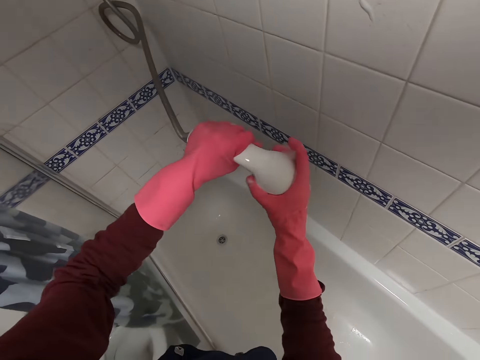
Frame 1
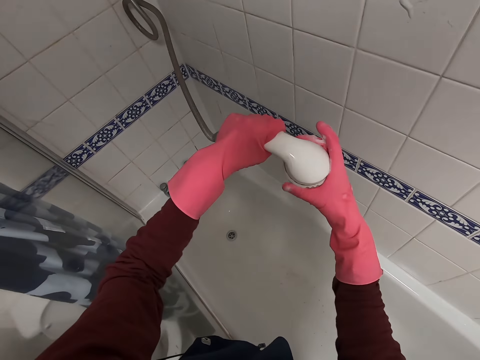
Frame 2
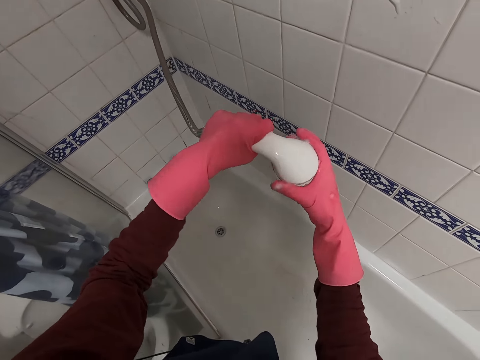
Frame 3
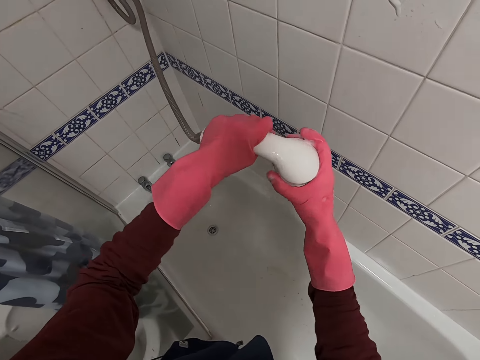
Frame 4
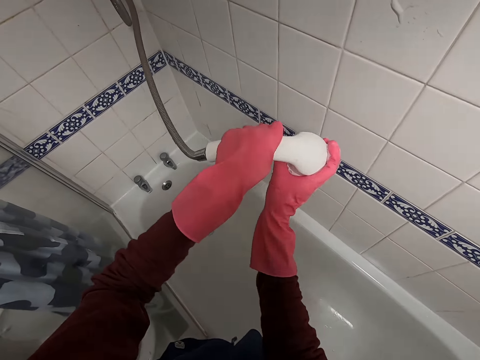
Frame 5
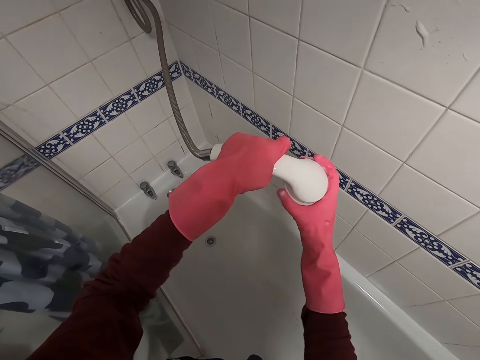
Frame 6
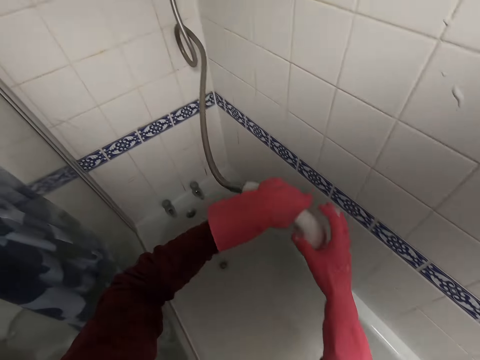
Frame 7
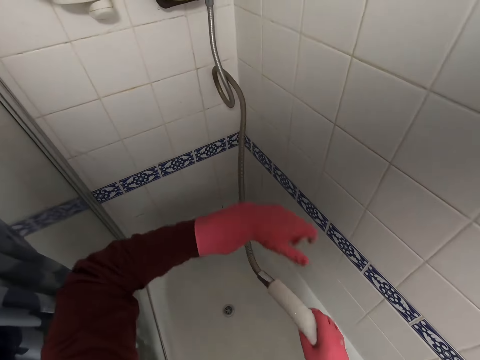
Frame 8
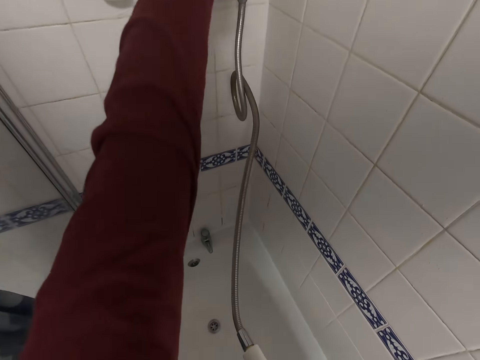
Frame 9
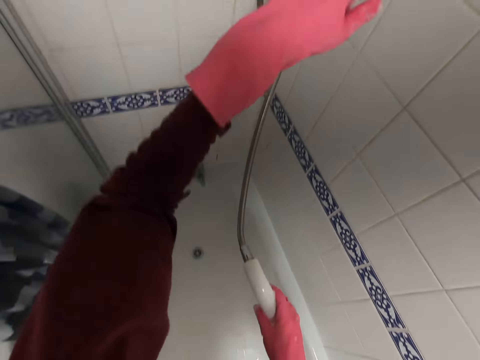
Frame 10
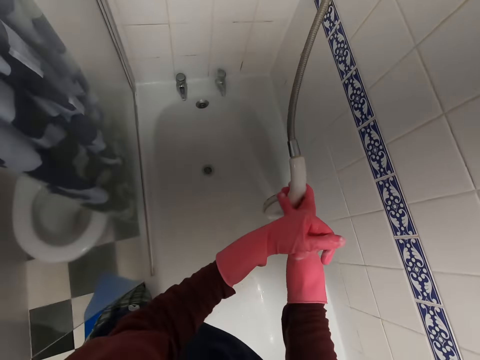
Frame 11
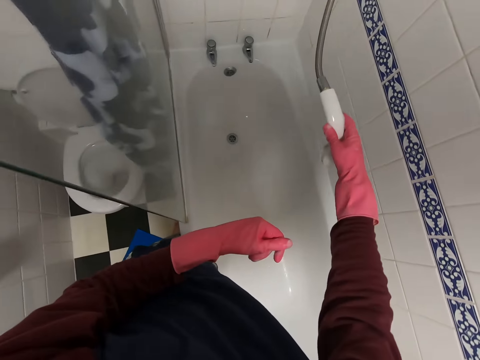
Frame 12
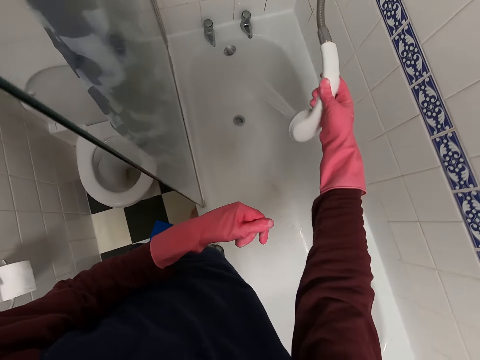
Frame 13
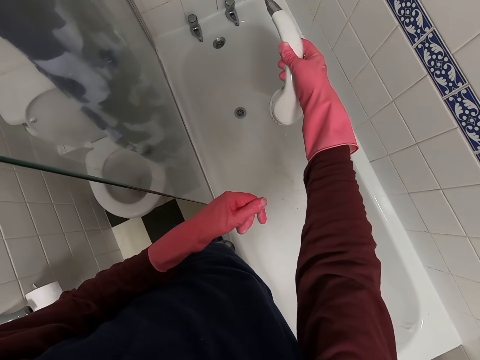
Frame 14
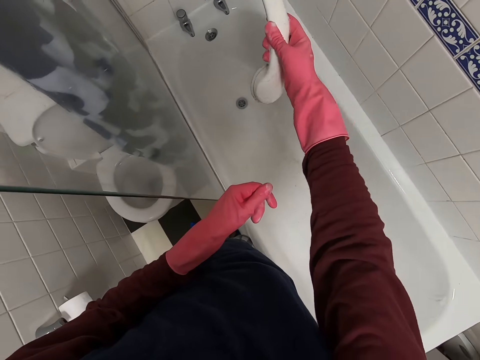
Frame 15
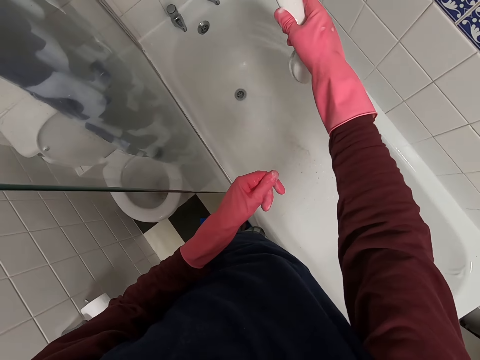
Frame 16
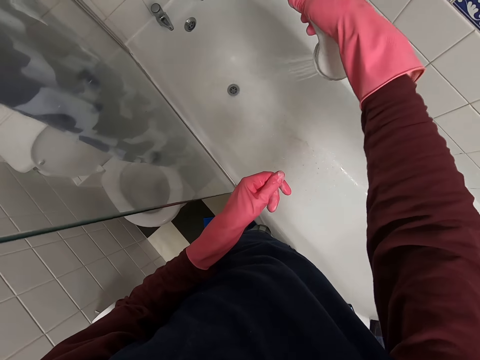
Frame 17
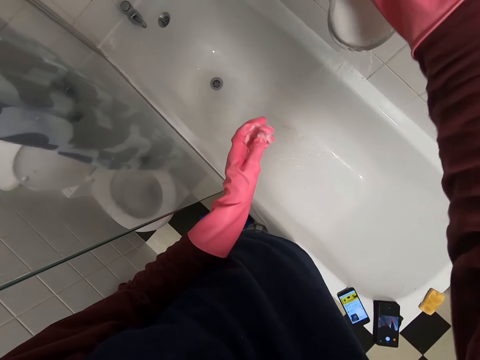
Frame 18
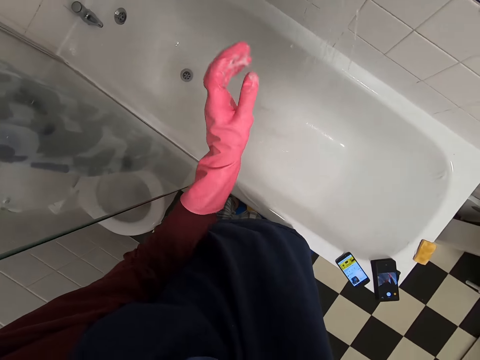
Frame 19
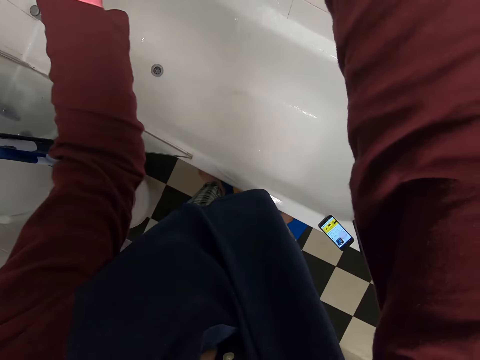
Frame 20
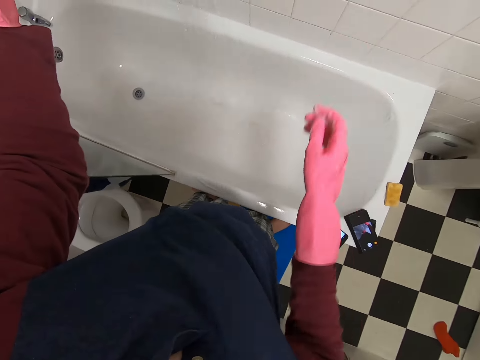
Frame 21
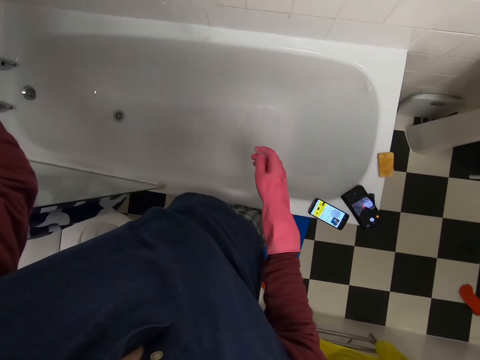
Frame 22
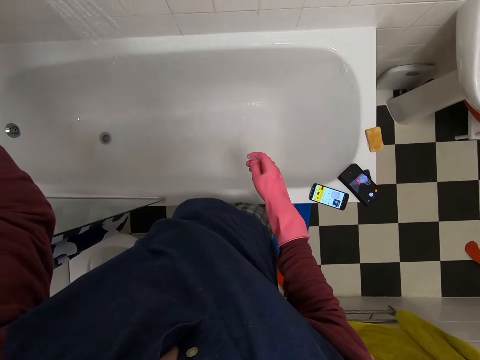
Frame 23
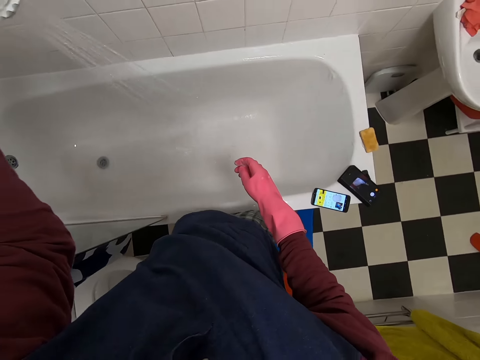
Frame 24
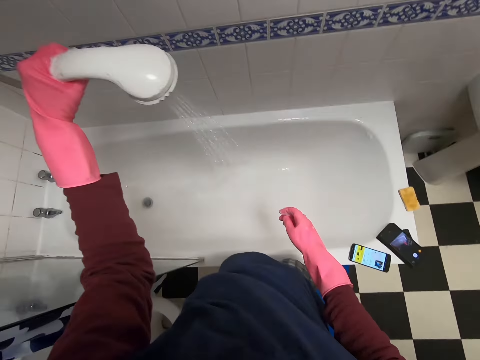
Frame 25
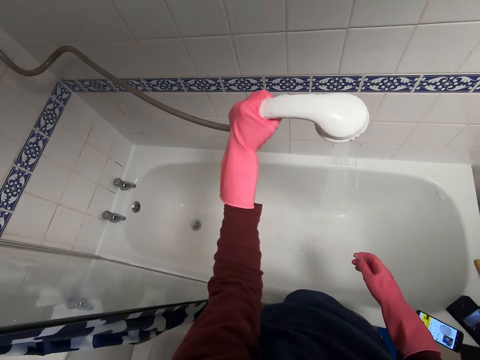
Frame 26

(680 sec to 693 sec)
The camera wearer opens the tap. They move the tap. They switch on the water. They rinse the bath tub. They hold the tap.

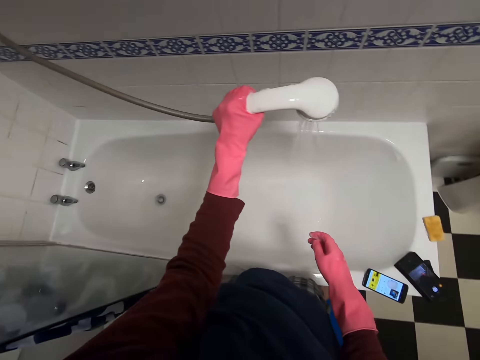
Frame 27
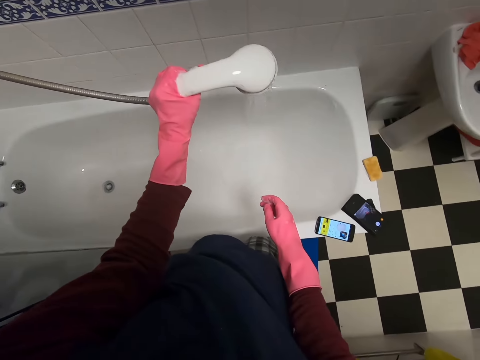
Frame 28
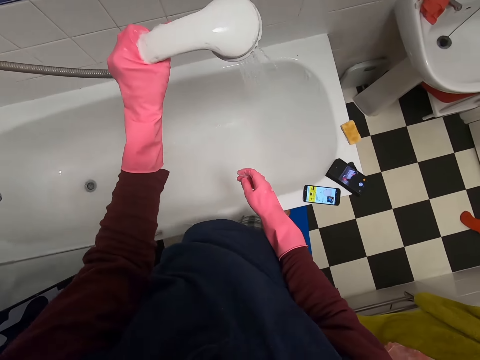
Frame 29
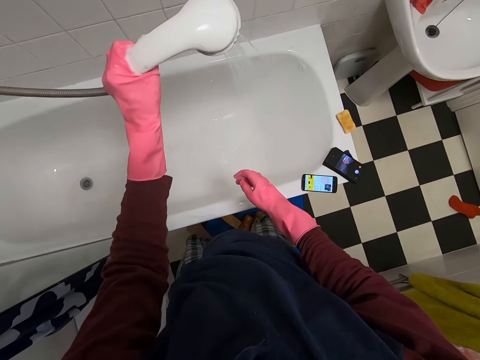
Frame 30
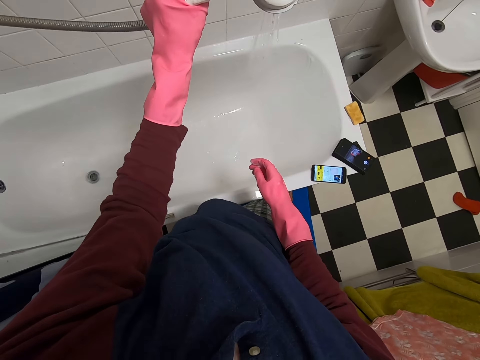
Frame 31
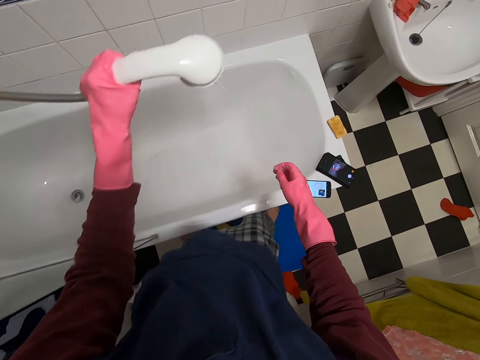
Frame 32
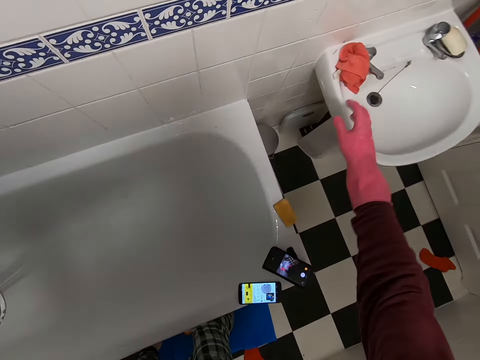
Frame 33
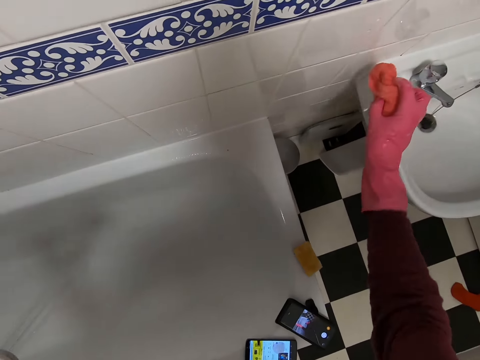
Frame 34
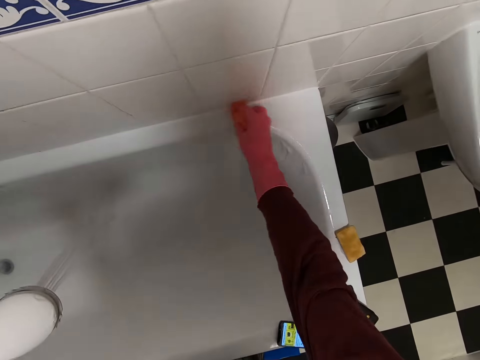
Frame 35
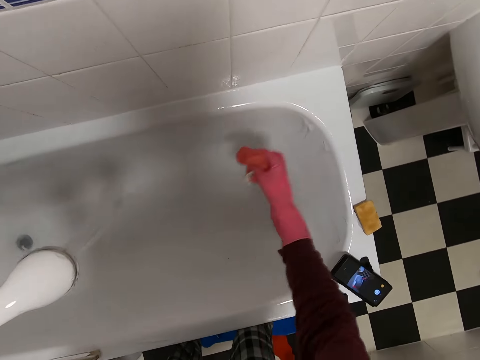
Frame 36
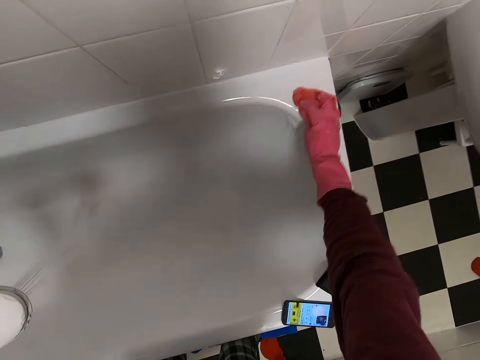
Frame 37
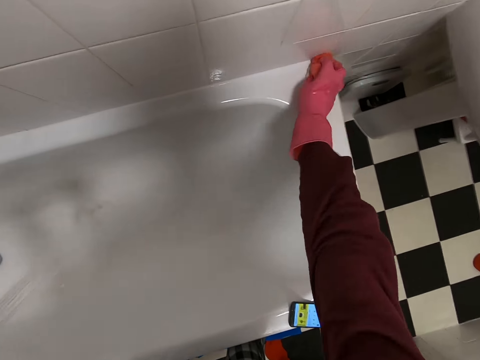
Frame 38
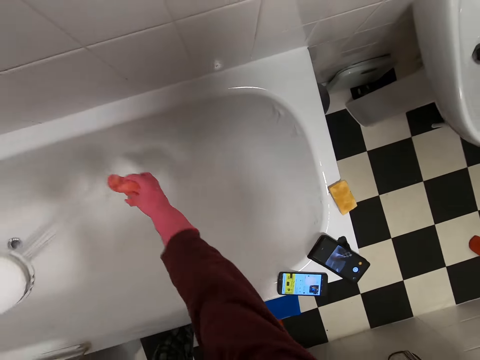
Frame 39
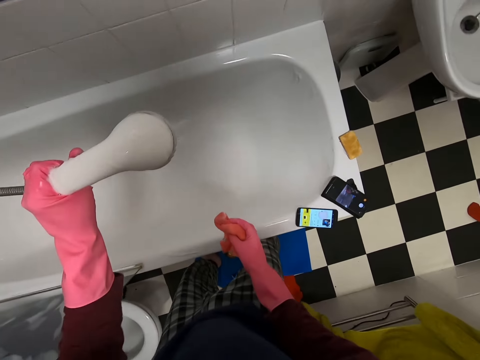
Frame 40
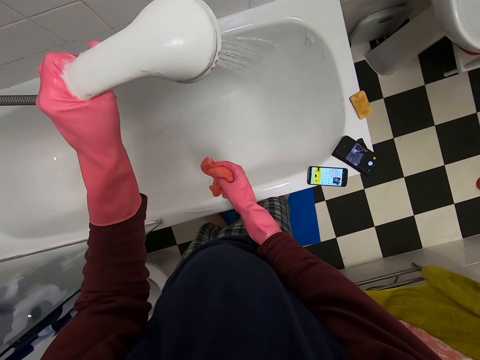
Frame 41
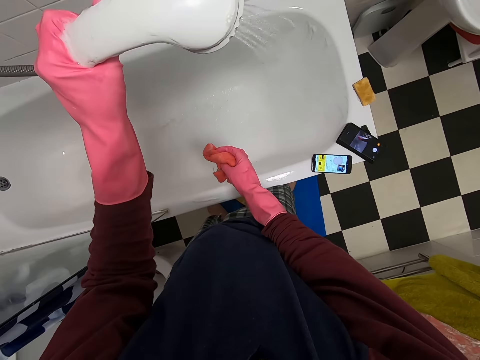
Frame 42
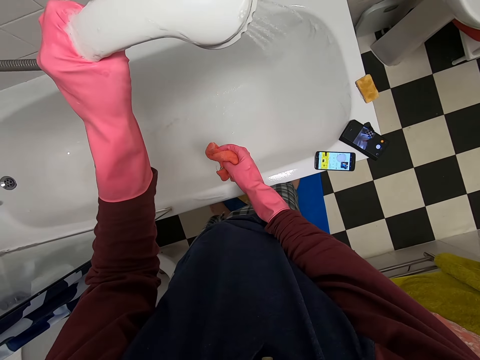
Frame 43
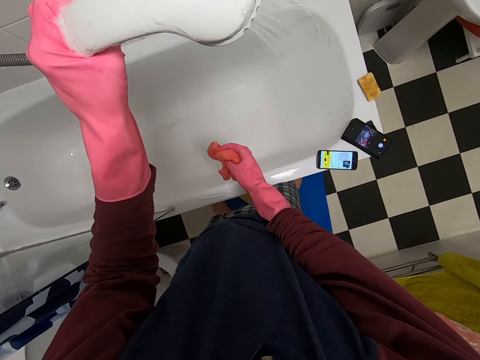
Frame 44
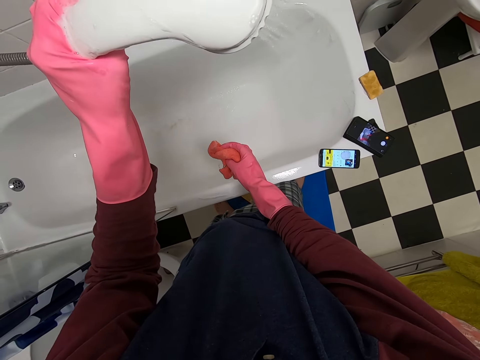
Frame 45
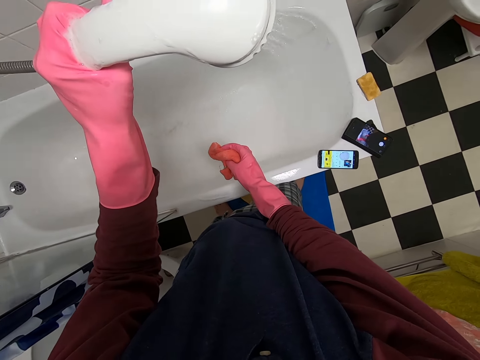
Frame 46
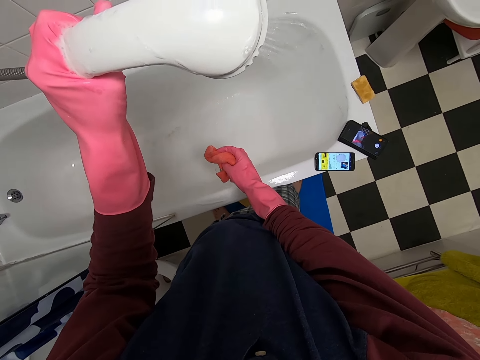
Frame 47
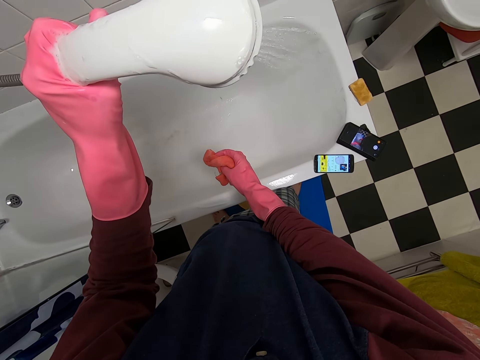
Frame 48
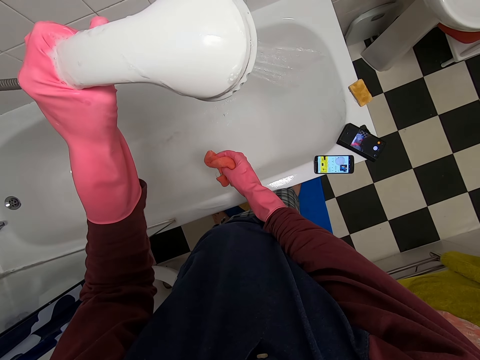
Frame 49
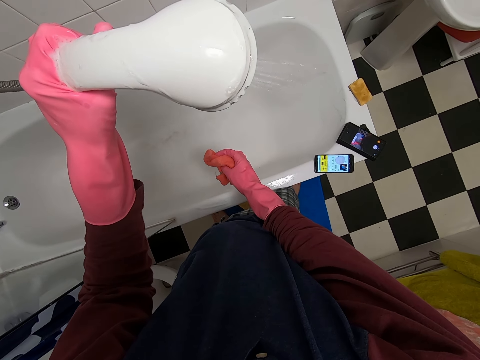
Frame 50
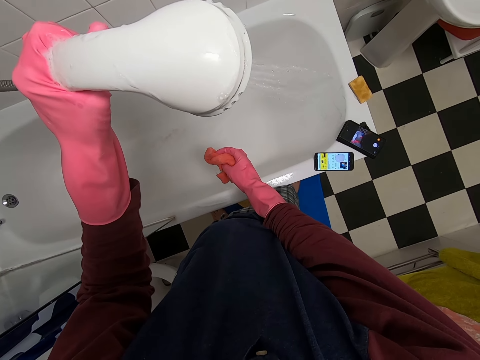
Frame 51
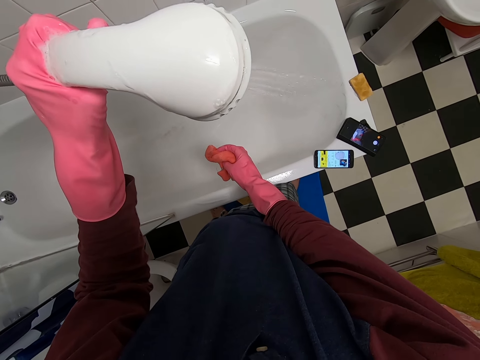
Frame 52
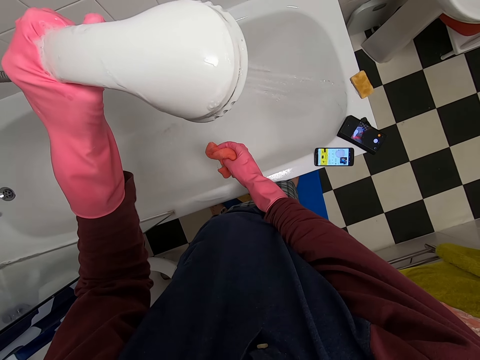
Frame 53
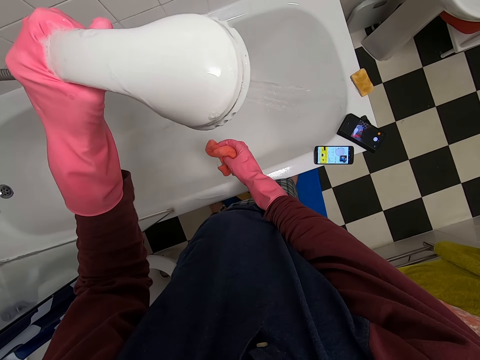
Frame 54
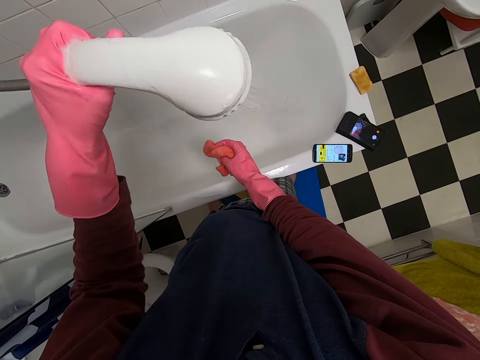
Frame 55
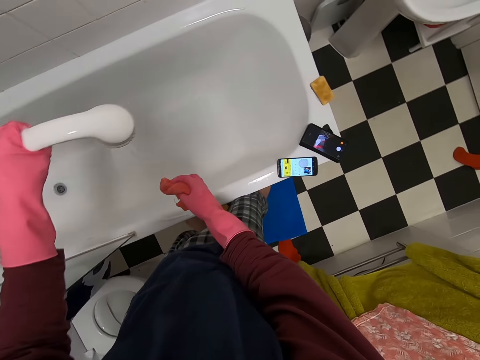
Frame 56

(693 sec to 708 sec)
The camera wearer picks up a towel and wipes the bath tap or bath tub. They hold the tap. They rinse the bath tub.
